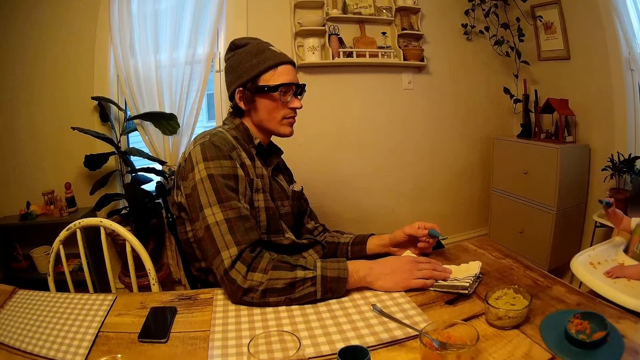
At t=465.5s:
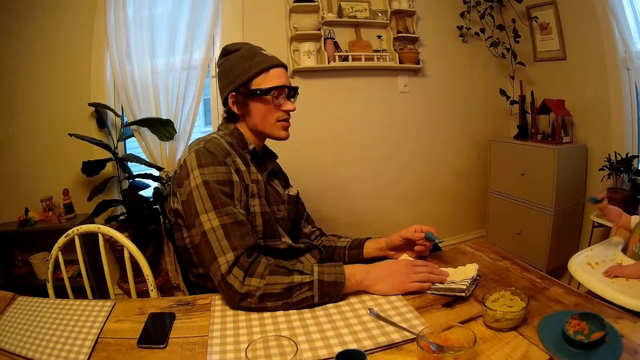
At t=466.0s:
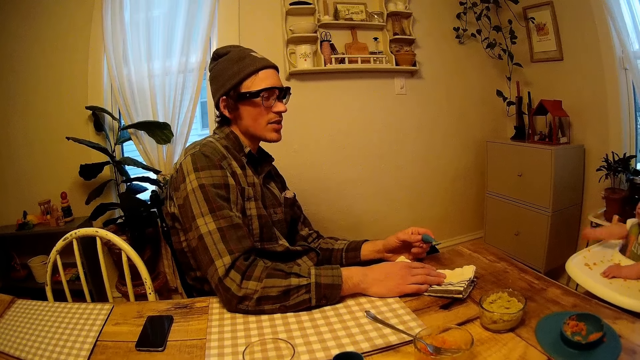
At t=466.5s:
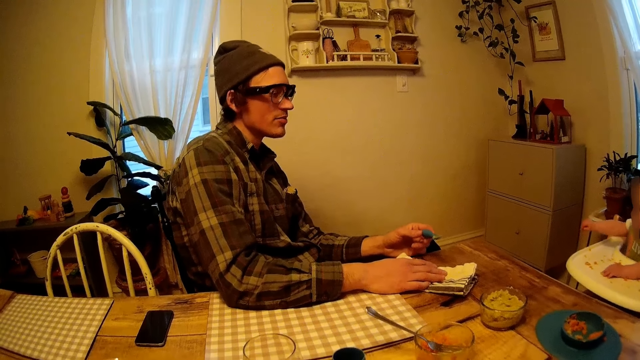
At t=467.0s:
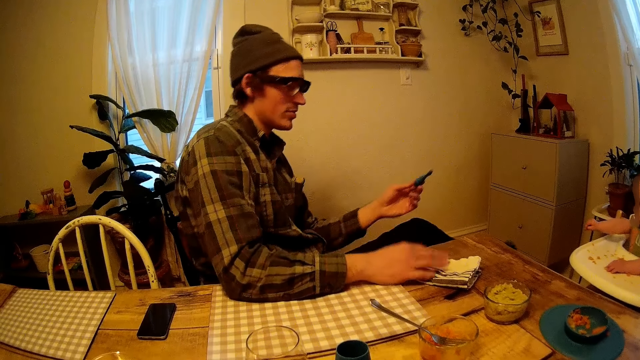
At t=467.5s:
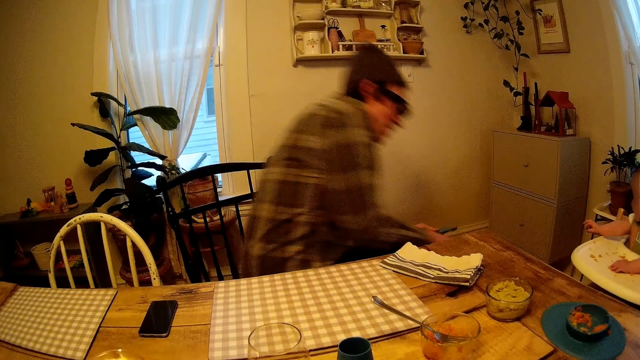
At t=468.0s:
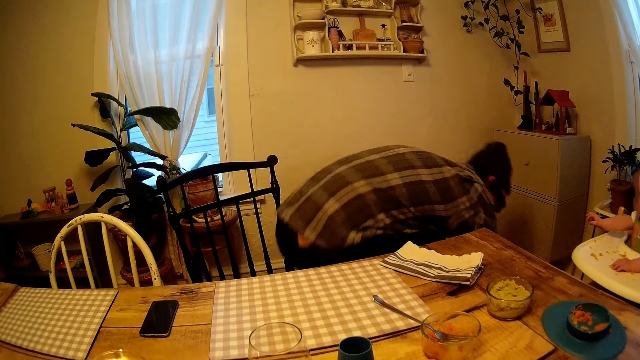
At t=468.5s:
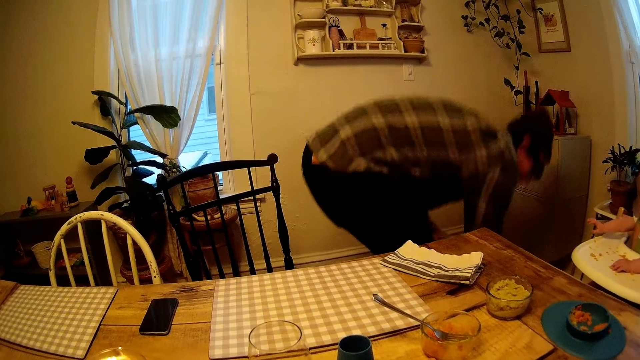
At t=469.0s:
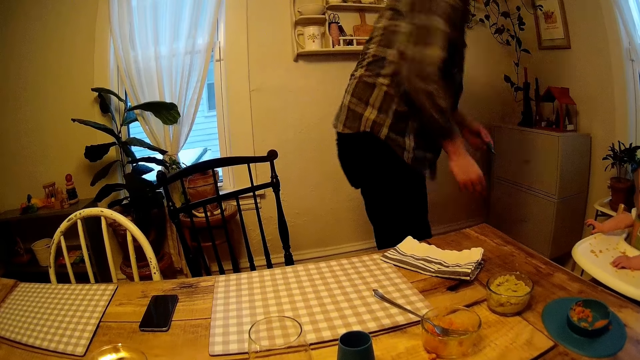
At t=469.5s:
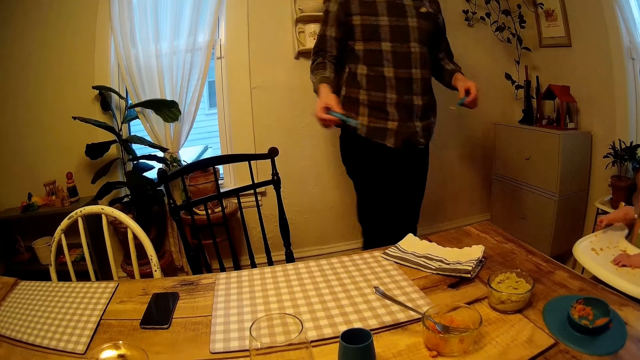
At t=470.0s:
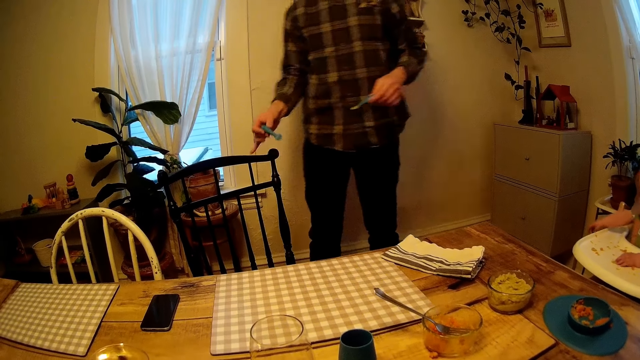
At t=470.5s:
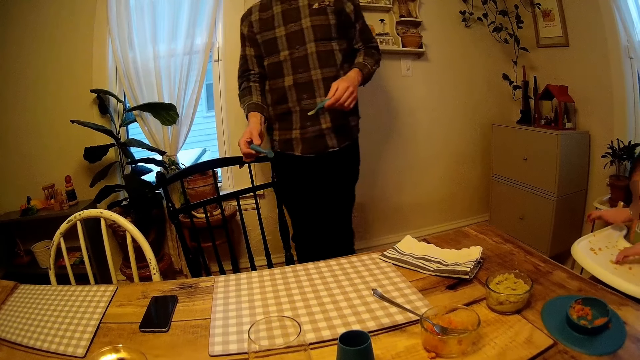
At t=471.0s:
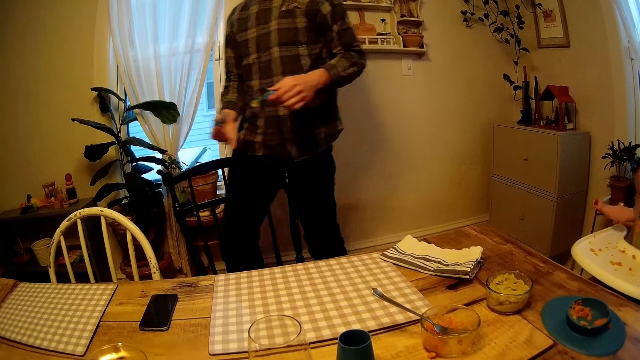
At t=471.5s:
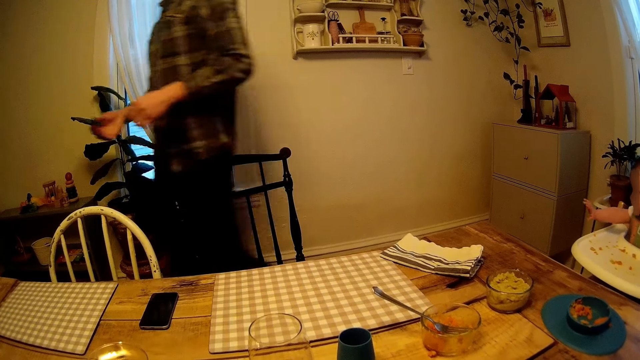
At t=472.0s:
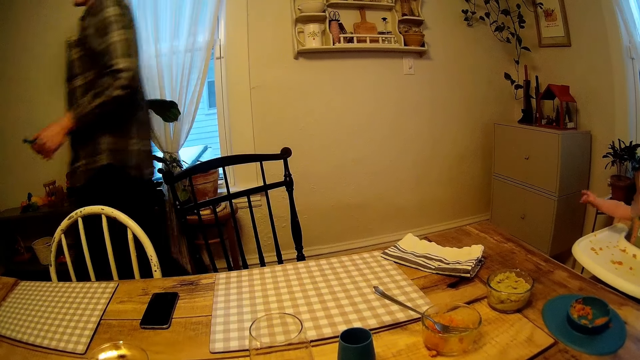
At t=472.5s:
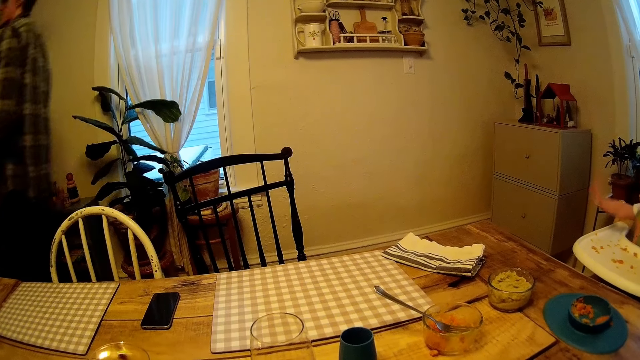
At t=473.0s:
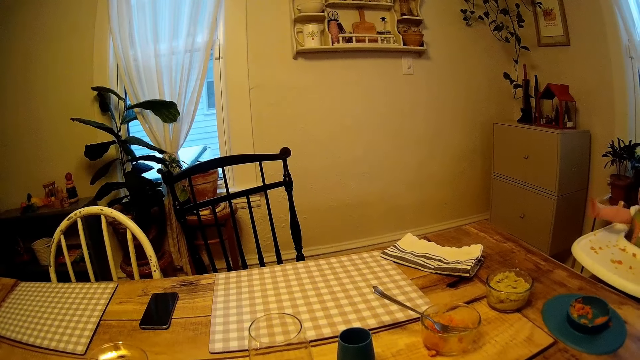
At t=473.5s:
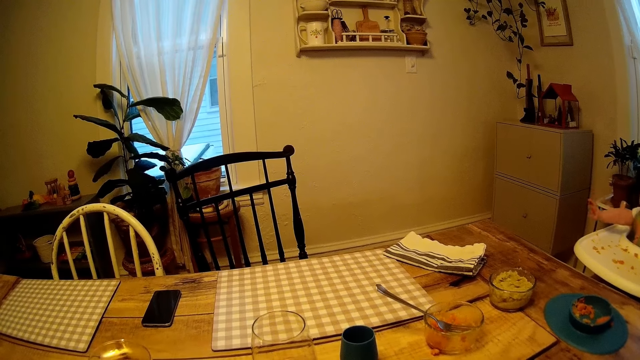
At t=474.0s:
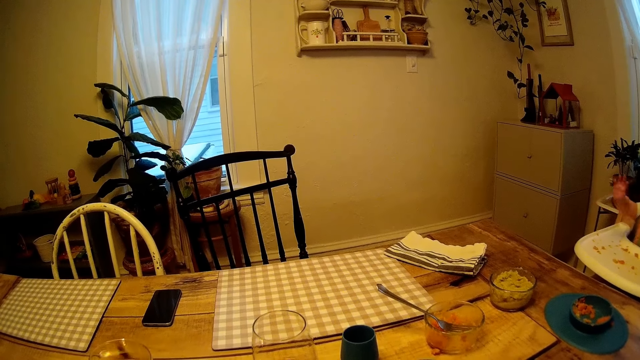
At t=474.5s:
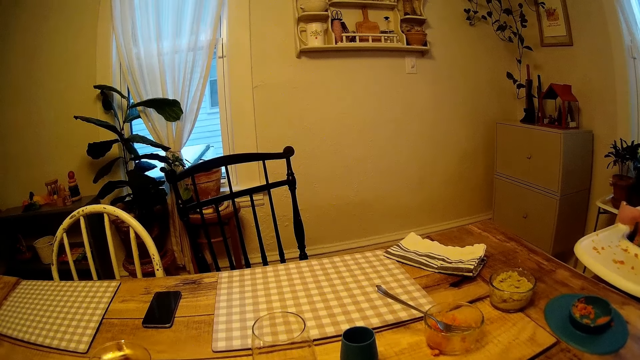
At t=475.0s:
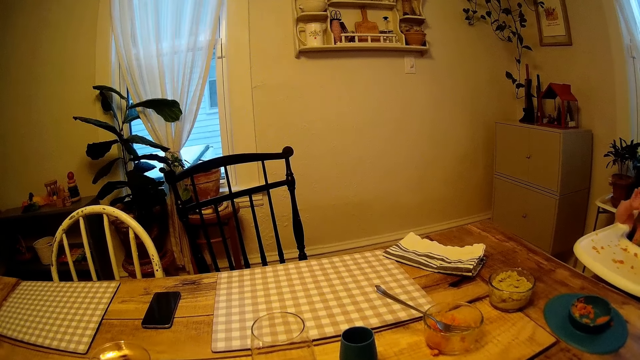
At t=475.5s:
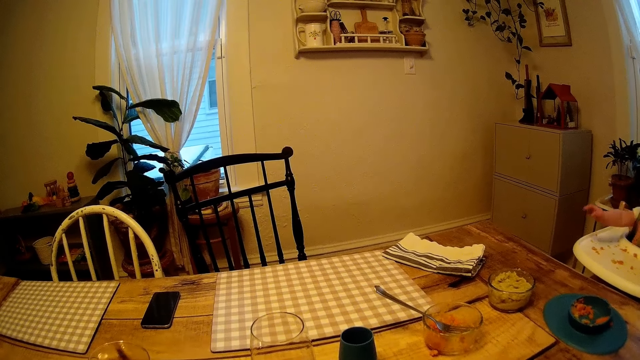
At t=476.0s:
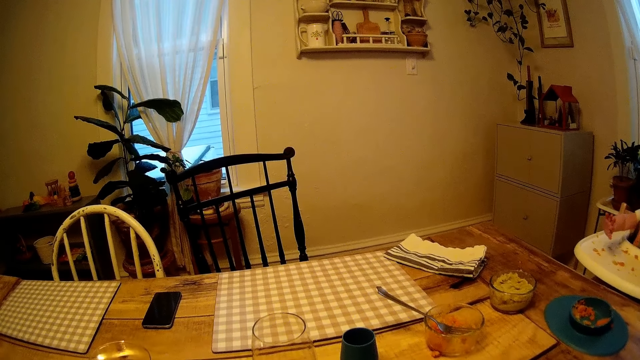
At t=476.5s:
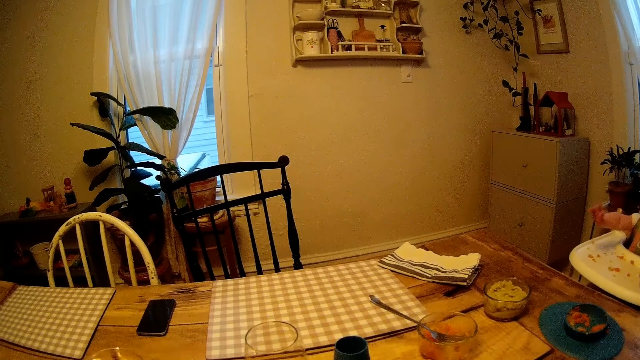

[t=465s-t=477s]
The baby drops the spoon in her right hand on the floor. The man picks the green spoon from the floor with his right hand. The man bends down and holds something. The man leaves the dining table with the spoon in his right hand and a spoon in his left hand. The man moves the chair and walks around.

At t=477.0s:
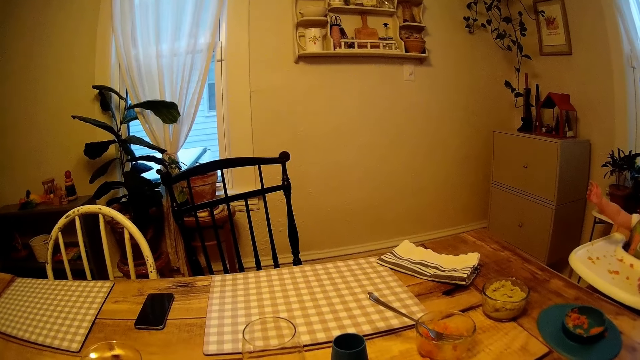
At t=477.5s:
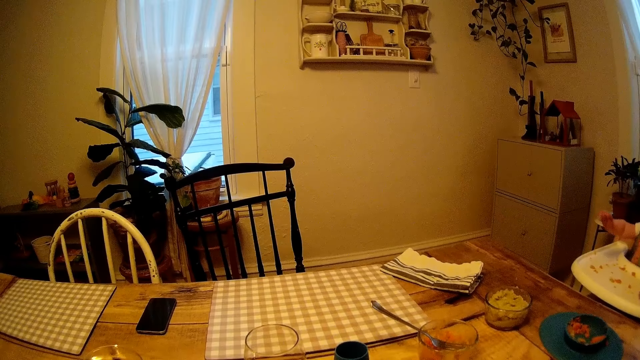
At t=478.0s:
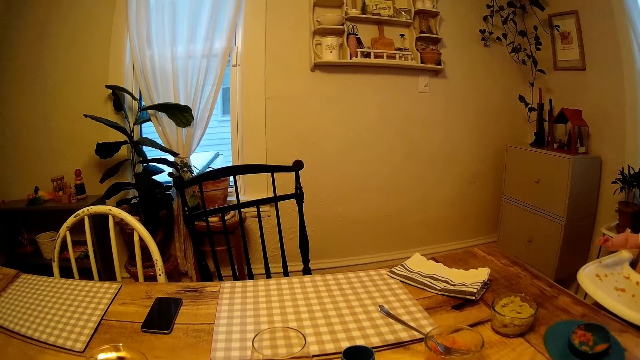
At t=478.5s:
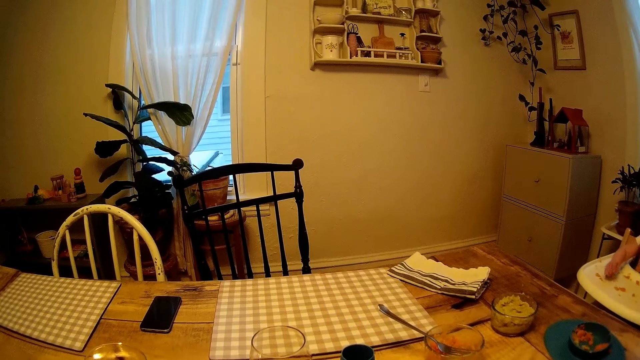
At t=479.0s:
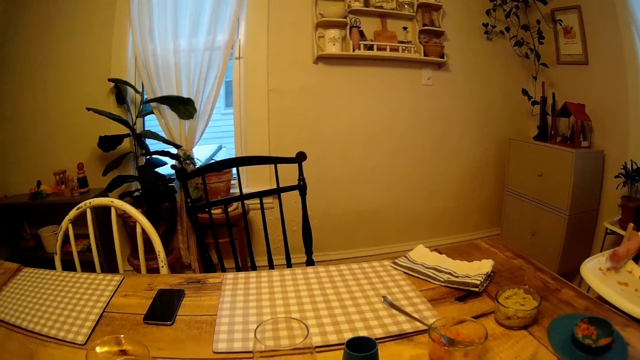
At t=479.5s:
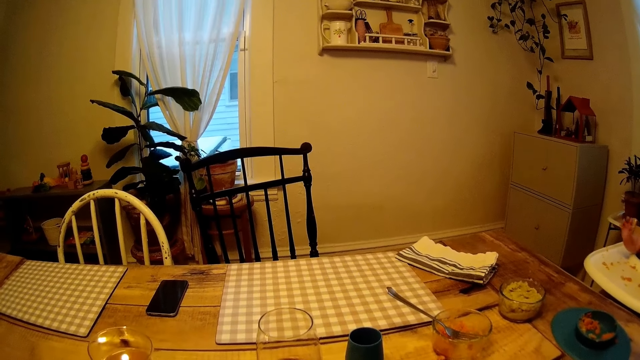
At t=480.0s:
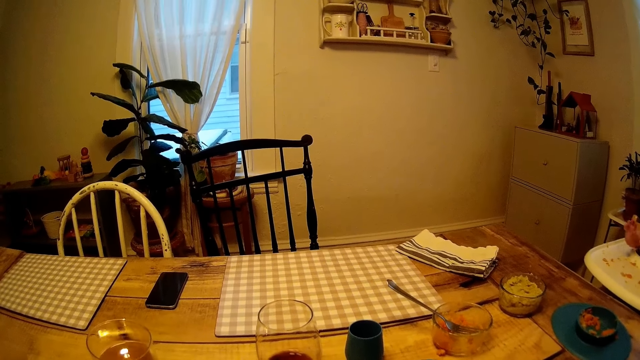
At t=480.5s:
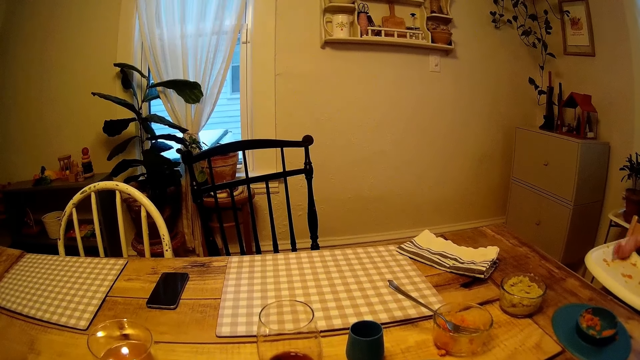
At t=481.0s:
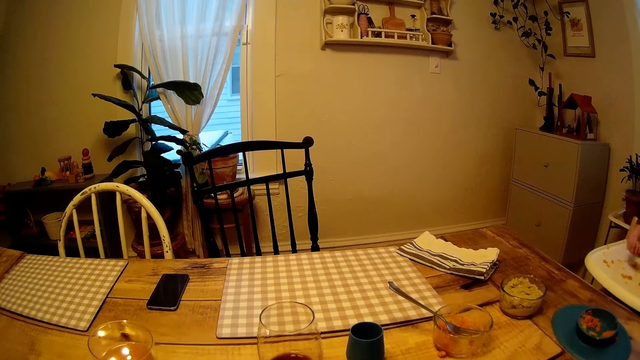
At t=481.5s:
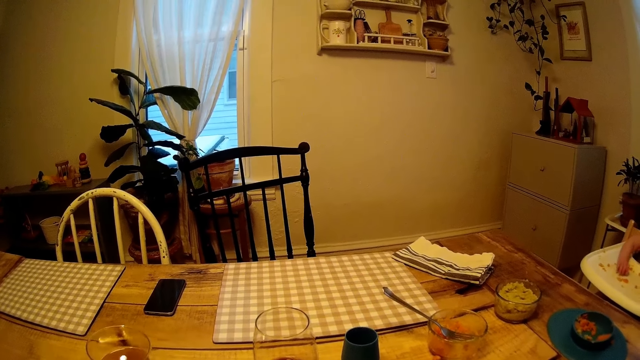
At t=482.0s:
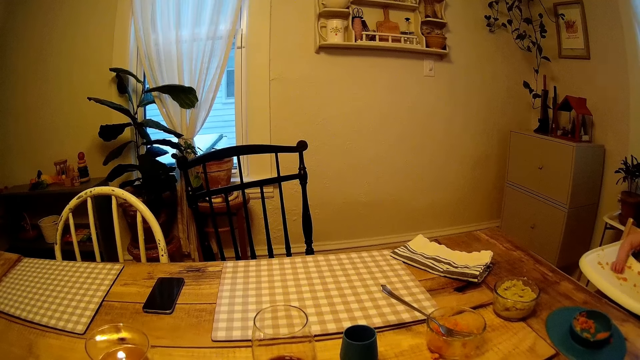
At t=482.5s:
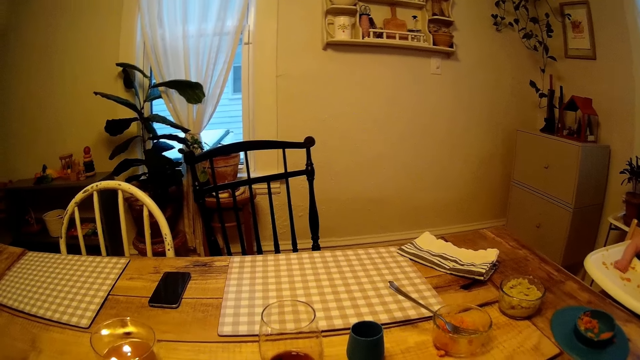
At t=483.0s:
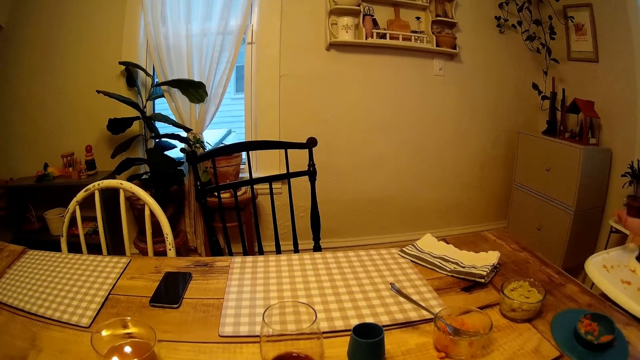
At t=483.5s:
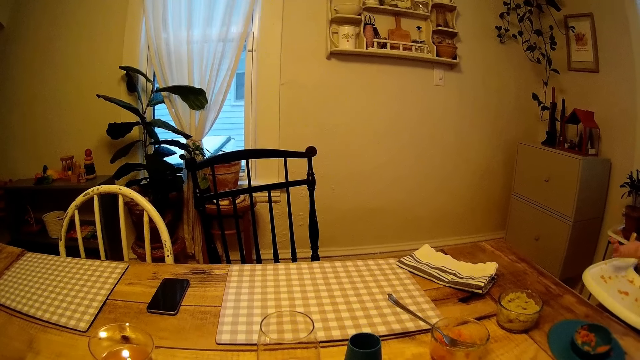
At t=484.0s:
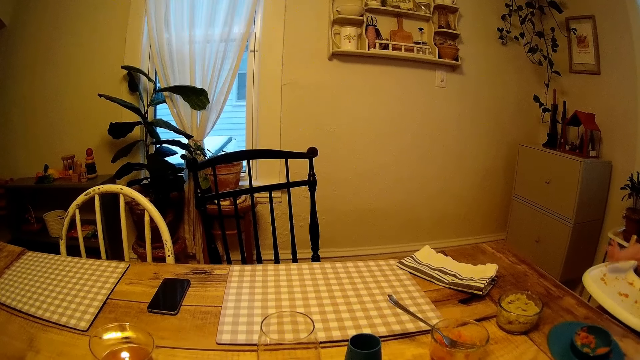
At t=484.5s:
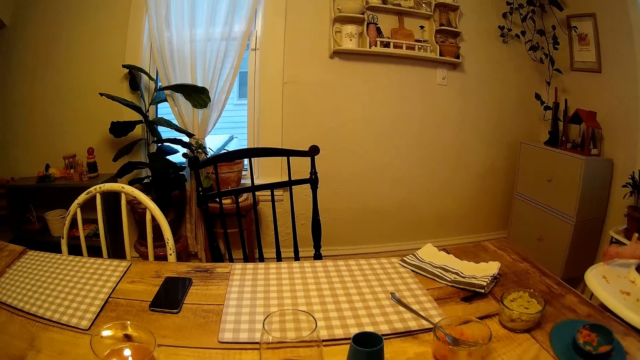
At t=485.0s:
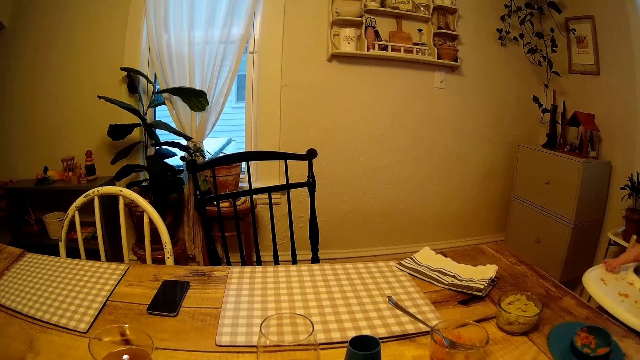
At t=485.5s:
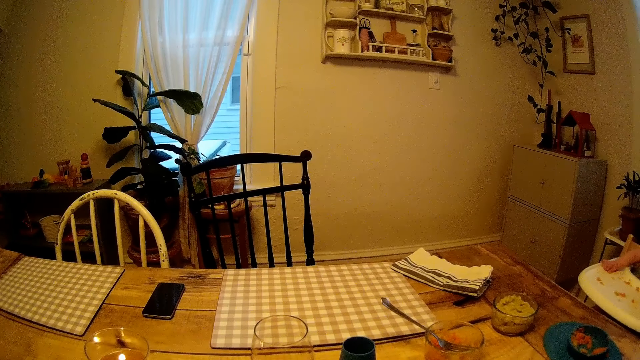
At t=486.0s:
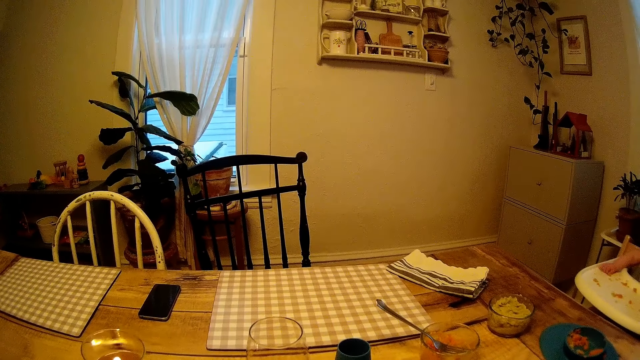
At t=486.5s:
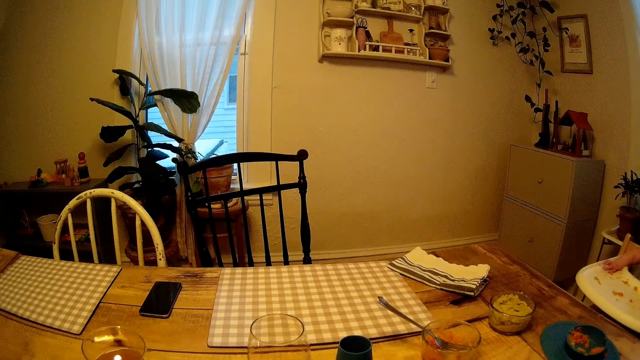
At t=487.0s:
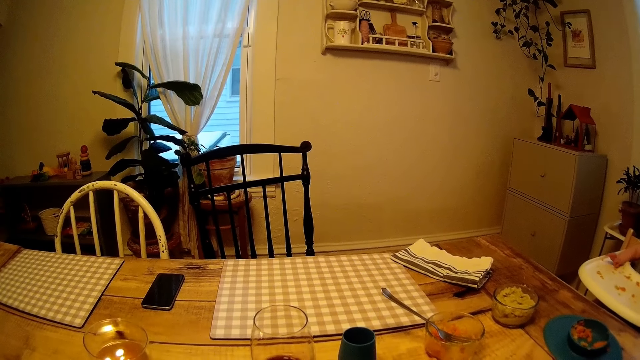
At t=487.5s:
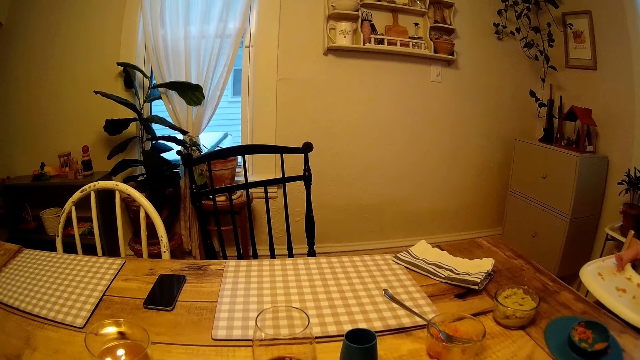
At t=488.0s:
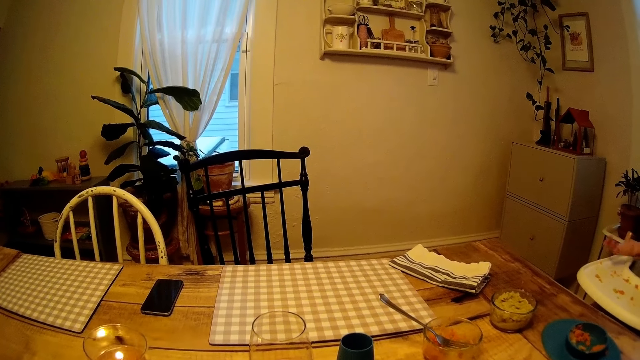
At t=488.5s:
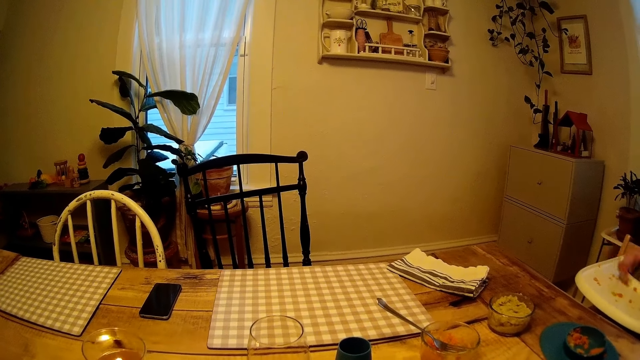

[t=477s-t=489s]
The camera wearer looks around.
